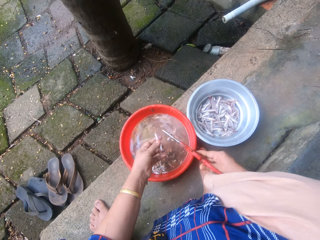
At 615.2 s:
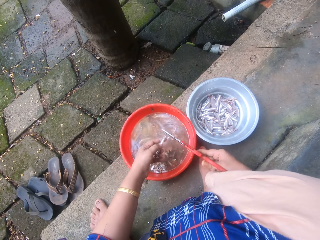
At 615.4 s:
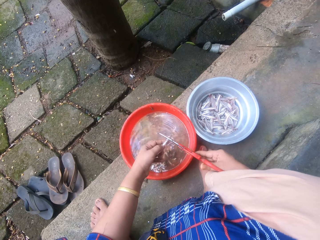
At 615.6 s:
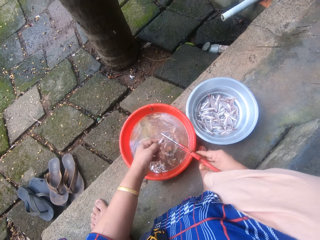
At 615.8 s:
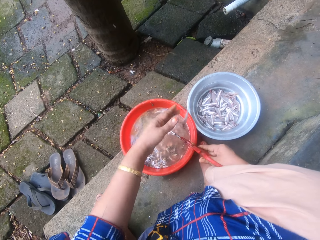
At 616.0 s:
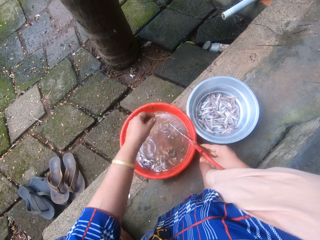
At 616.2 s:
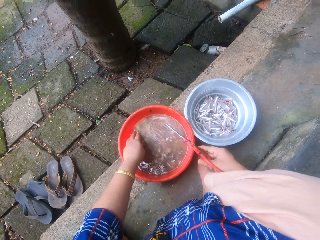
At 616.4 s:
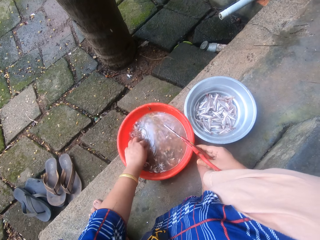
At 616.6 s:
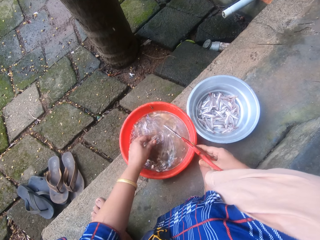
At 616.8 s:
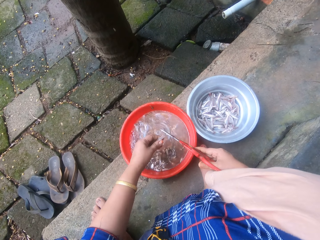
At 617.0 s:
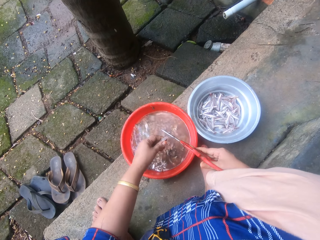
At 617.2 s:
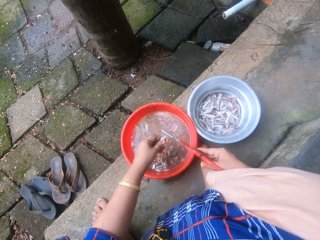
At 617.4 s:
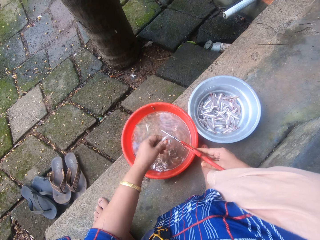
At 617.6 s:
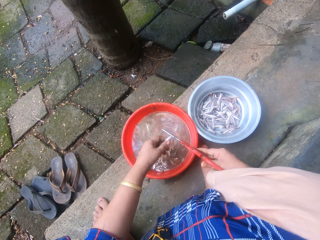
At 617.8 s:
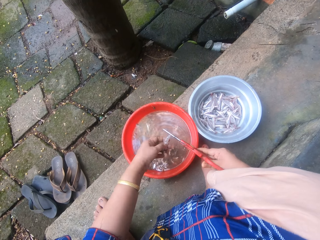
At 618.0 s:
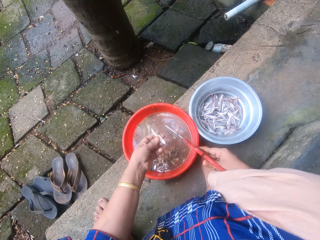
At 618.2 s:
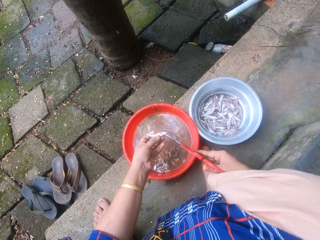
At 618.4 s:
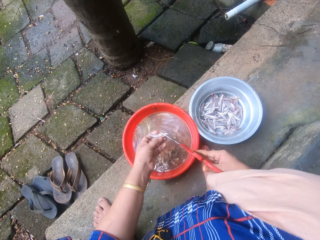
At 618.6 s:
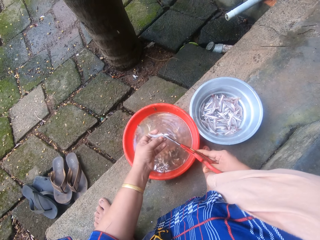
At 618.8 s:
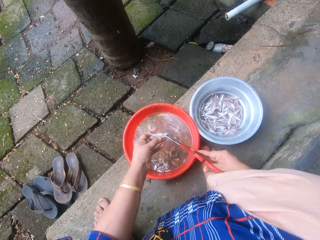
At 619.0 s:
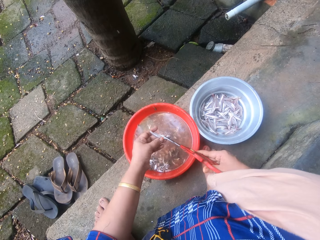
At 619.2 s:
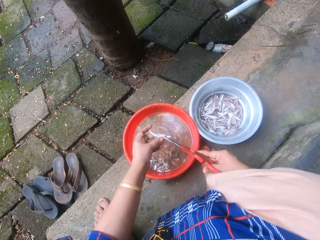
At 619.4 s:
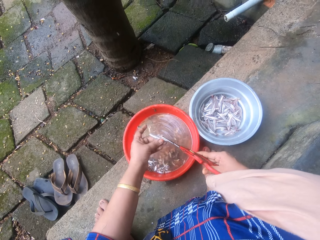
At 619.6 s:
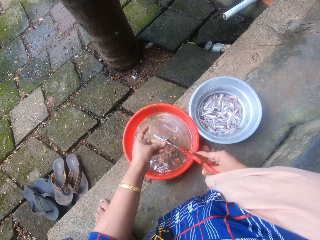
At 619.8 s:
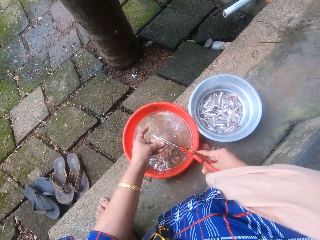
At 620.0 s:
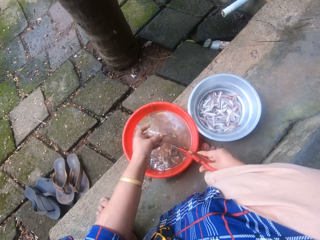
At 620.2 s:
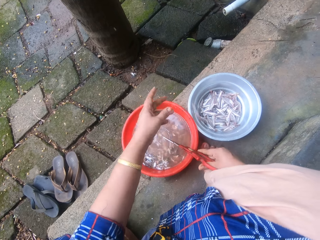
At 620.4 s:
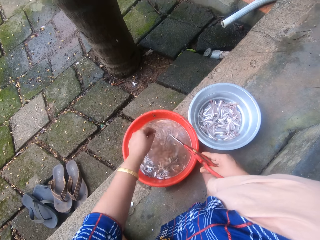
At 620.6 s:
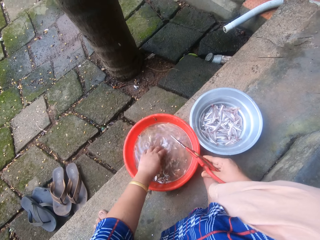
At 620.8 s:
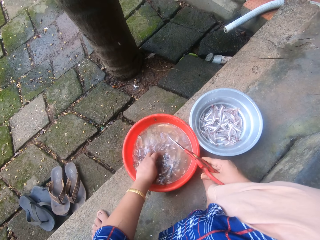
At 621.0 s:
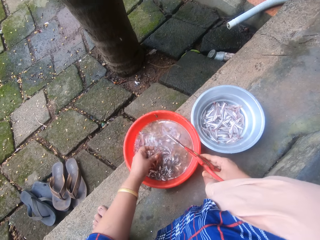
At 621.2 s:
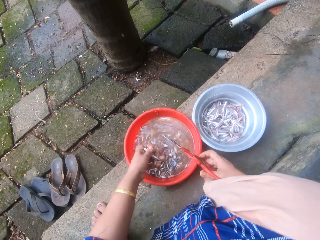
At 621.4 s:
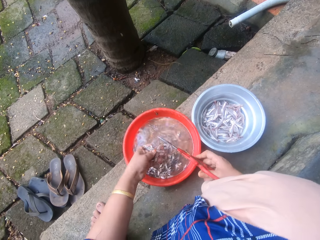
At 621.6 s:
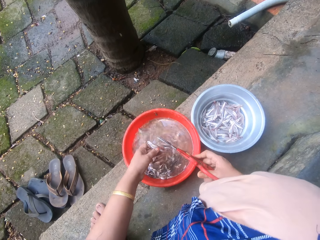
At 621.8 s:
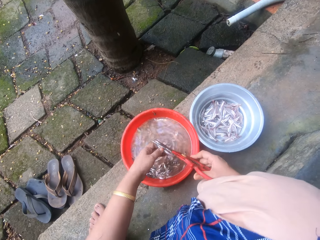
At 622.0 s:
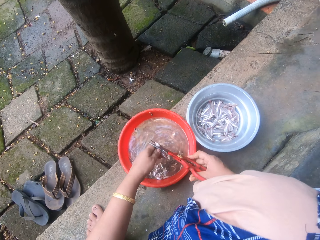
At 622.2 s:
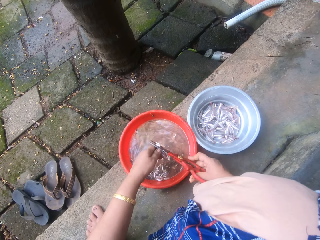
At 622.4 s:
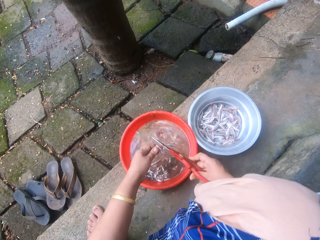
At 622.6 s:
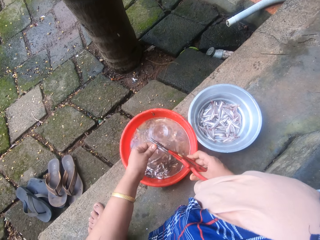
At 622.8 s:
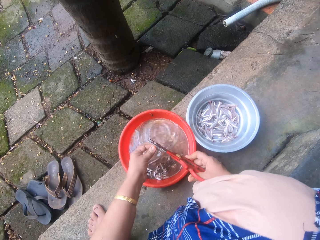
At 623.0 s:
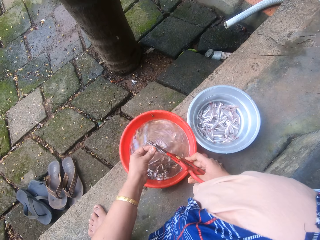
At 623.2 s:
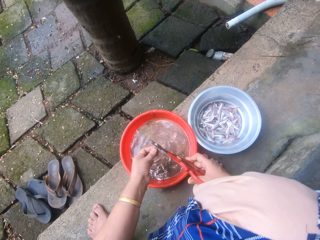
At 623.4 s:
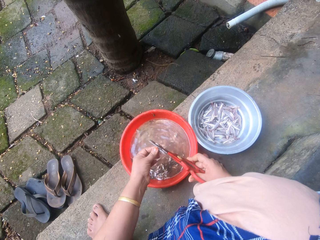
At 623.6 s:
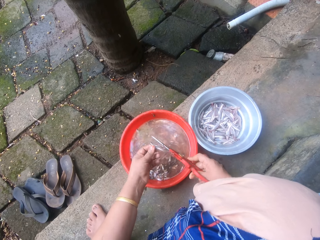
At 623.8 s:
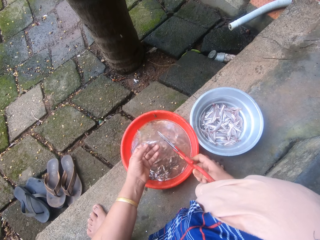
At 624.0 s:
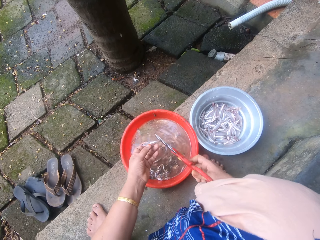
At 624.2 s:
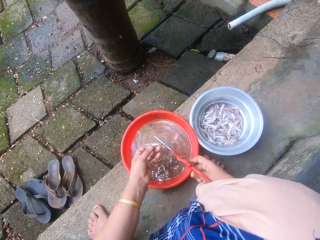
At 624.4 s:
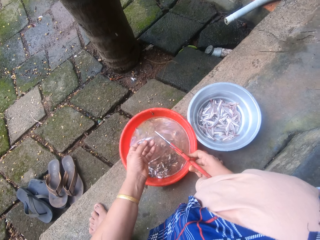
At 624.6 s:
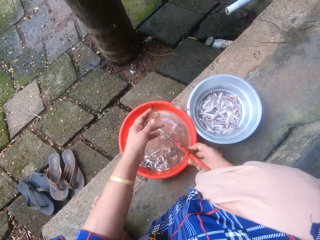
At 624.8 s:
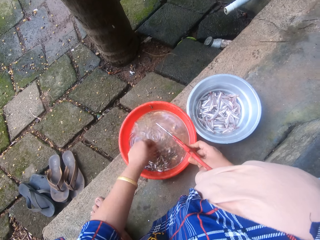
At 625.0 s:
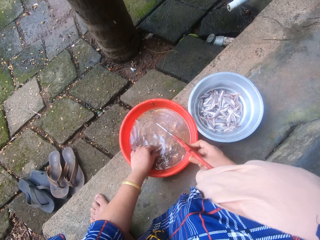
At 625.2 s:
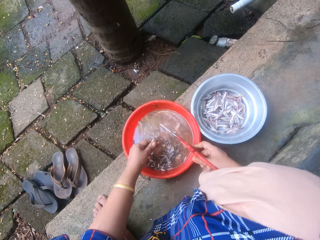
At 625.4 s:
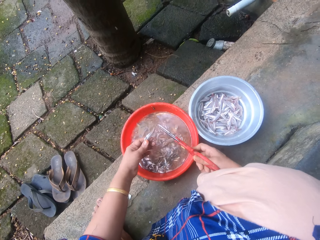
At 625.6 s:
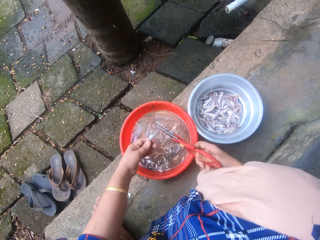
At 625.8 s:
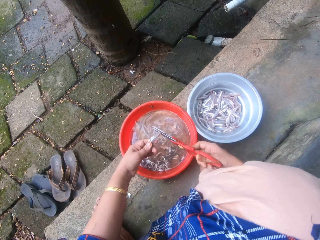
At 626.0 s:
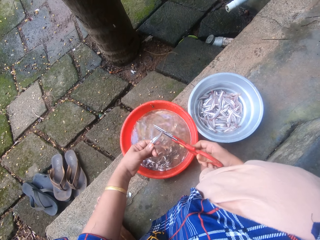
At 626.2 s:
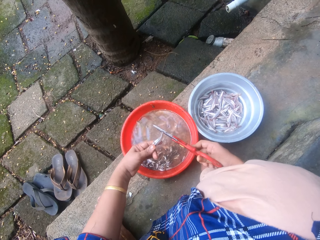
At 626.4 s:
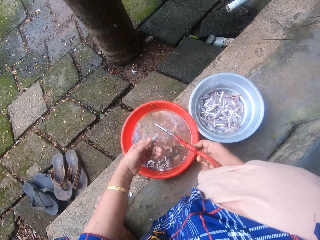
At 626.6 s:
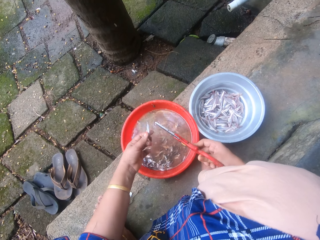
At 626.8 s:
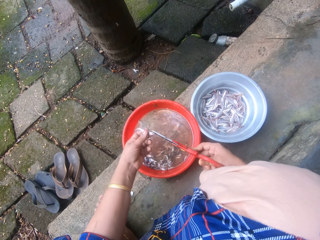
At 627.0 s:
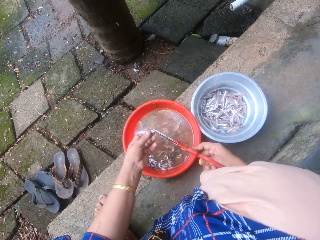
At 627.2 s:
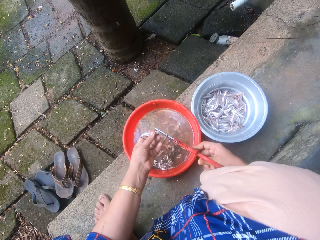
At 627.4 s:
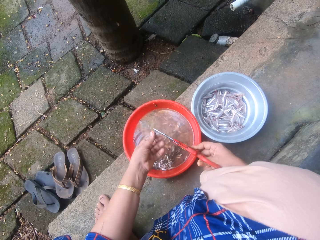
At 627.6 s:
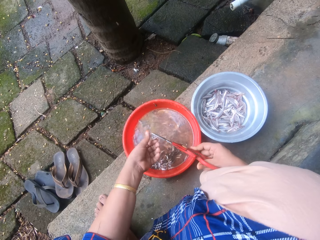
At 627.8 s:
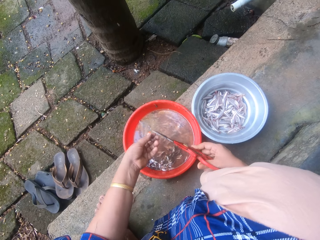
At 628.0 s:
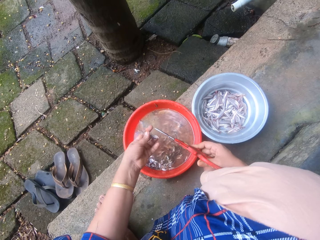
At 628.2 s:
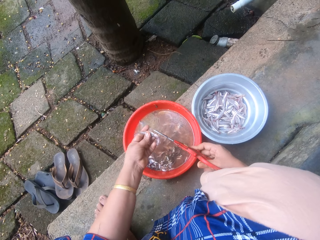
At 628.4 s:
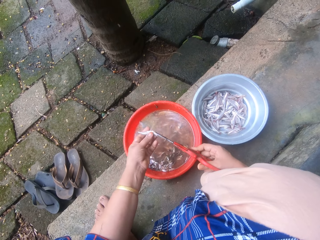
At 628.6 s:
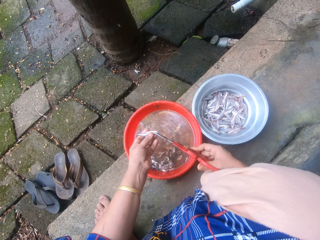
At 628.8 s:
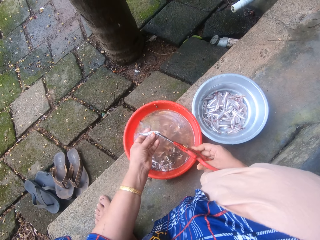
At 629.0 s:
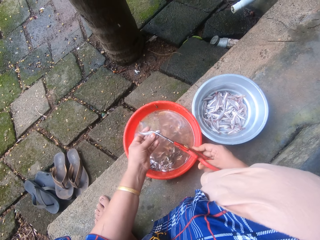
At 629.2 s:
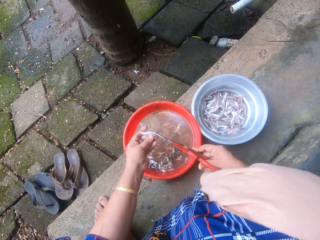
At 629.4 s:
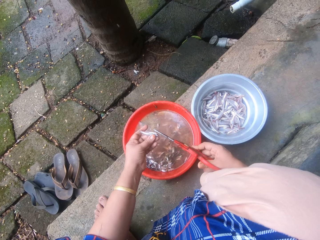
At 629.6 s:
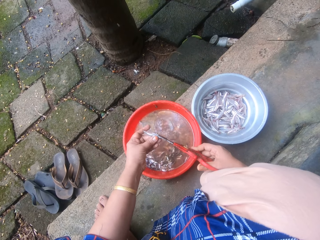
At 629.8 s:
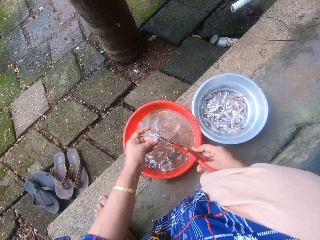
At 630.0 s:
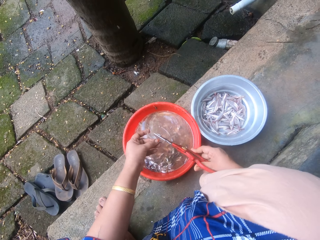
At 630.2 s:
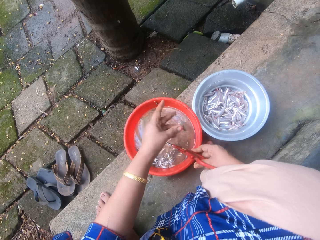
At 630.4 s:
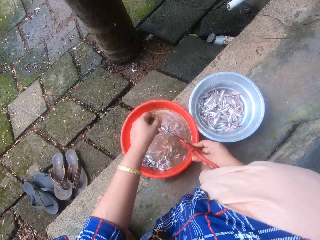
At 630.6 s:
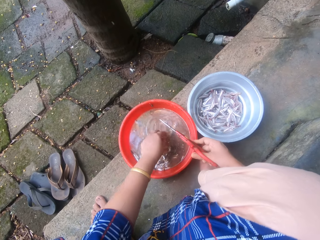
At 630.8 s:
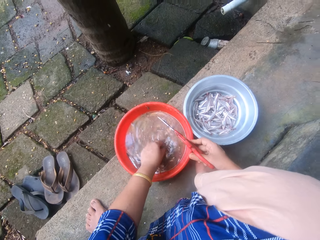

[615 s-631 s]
The camera wearer cuts the tail of the fish. She throws the sand eel into the metal bowl sieve. She picks a sand eel from the bowl of sand eels with her left hand. She trims the head and tail of the sand eel with the scissors. She throws the sand eel into the metal bowl sieve. She picks a sand eel from the bowl of sand eels with her left hand. She trims the head and tail of the sand eel with the scissors. She throws the sand eel into the metal bowl sieve. She picks a sand eel from the bowl of sand eels with her left hand and holds the fish. She trims the head and tail of the sand eel with the scissors. She cuts the head of the fish. She throws the sand eel into the metal bowl sieve.

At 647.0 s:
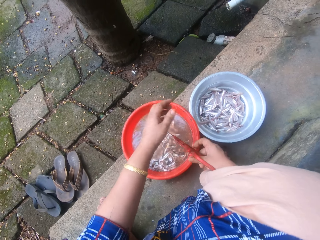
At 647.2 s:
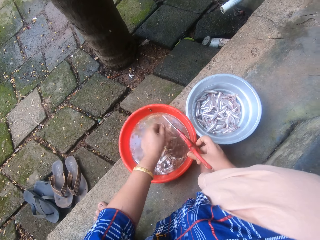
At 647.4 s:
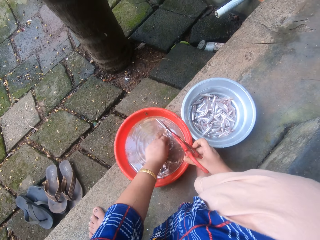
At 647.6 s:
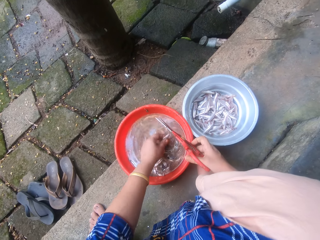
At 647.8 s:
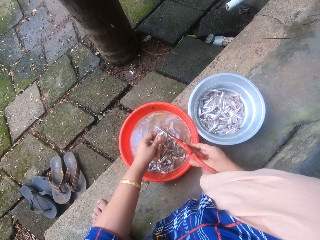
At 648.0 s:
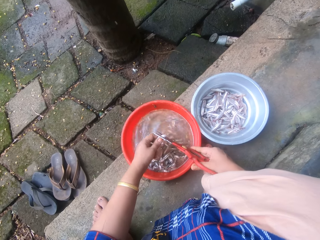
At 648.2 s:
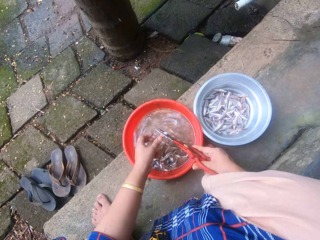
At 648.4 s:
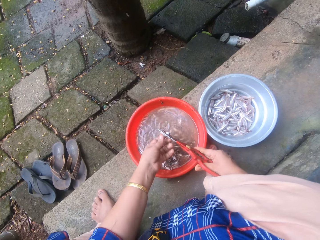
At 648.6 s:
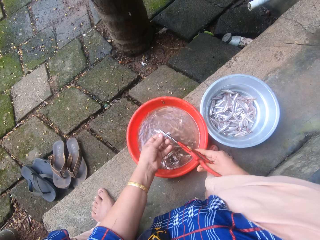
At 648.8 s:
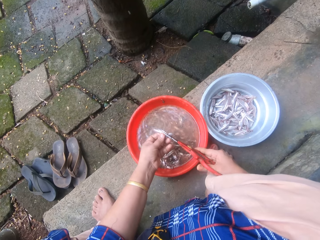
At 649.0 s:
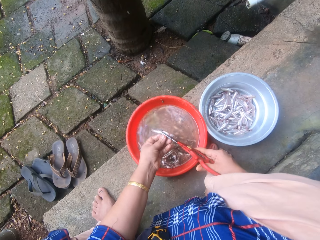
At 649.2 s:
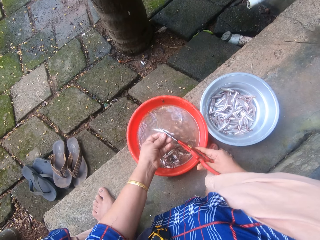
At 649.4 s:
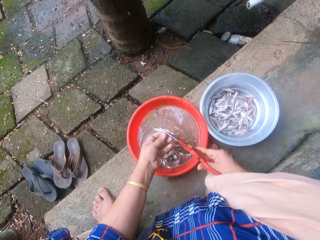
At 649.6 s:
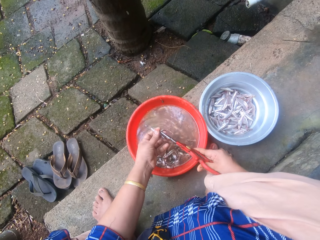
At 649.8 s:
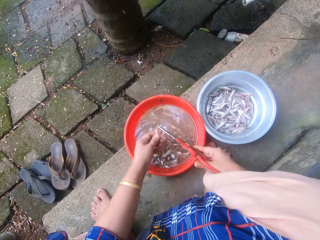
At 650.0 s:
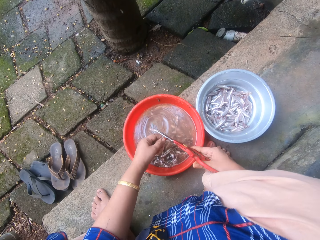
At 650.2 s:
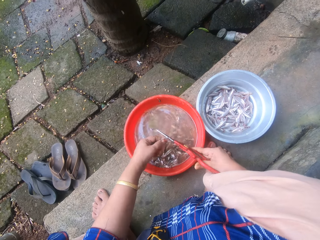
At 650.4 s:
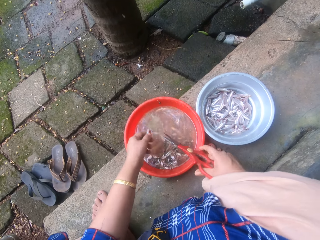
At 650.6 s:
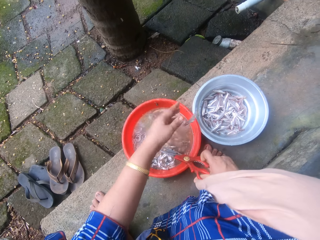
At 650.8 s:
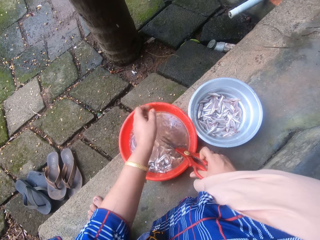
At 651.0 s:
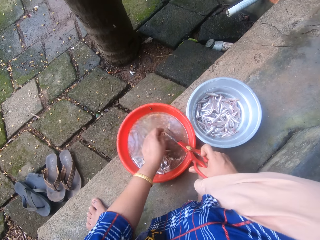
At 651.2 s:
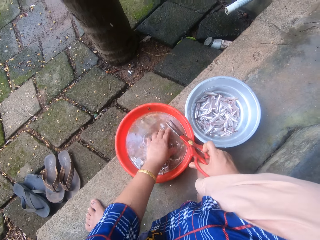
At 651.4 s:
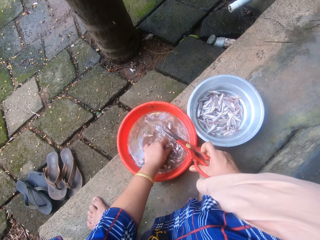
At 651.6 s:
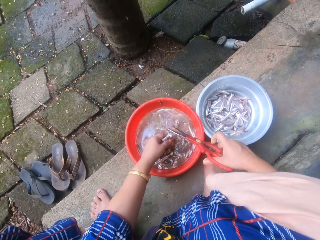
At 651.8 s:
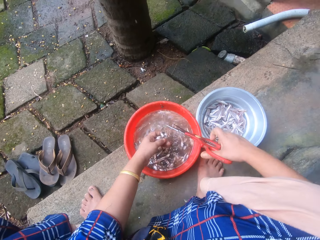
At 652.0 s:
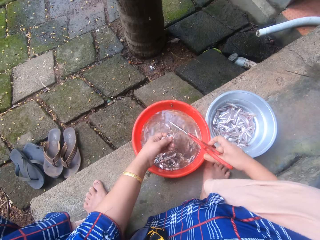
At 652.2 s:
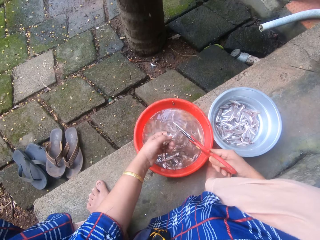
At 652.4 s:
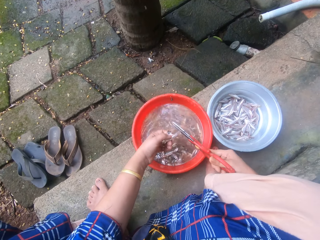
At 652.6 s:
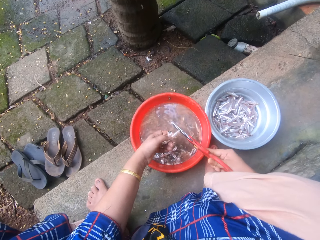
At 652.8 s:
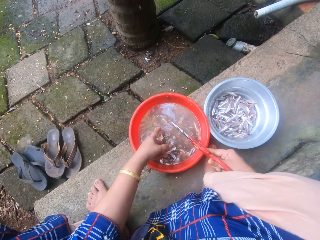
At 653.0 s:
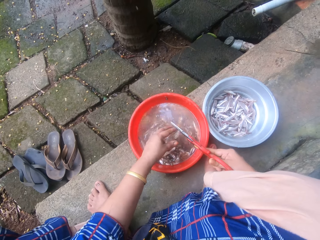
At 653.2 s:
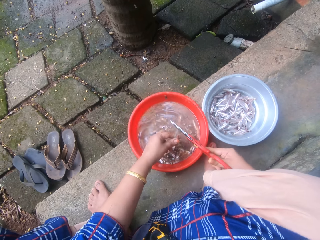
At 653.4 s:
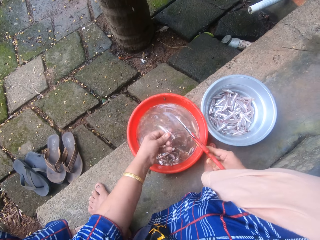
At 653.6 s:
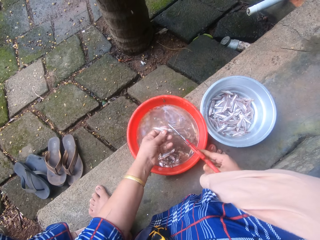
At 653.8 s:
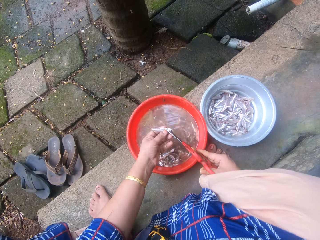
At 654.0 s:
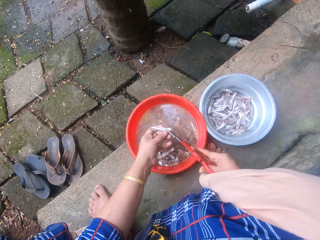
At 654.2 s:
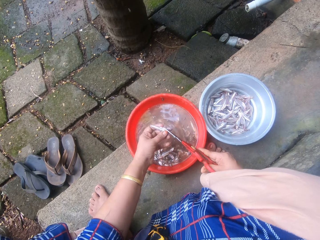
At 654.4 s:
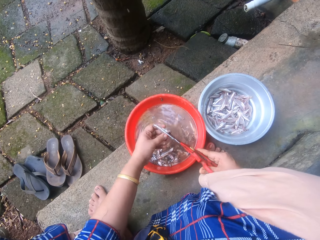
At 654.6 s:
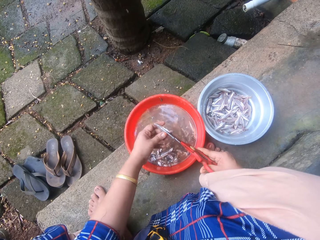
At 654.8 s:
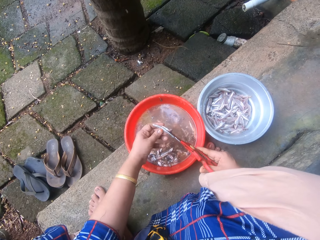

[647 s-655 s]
The camera wearer throws the sand eel into the metal bowl sieve. She picks a sand eel from the bowl of sand eels with her left hand. She trims the head and tail of the sand eel with the scissors. She throws the sand eel into the metal bowl sieve. She picks multiple sand eels from the bowl of sand eels with her left hand. She puts a sand eel in between the scissors. She drops the remaining sand eels into the bowl of sand eels. She takes the sand eel in the scissors with her left hand. She trims the head and tail of the sand eel with the scissors.
